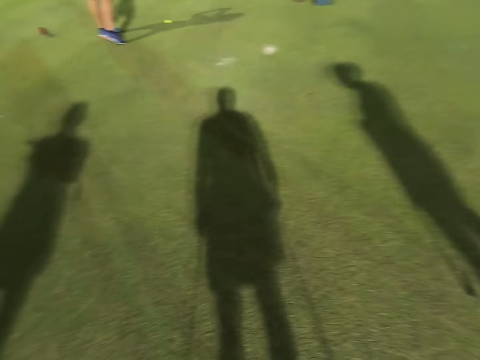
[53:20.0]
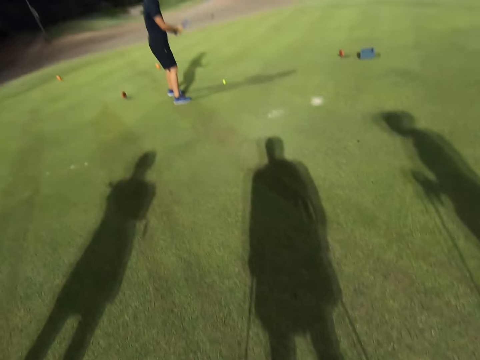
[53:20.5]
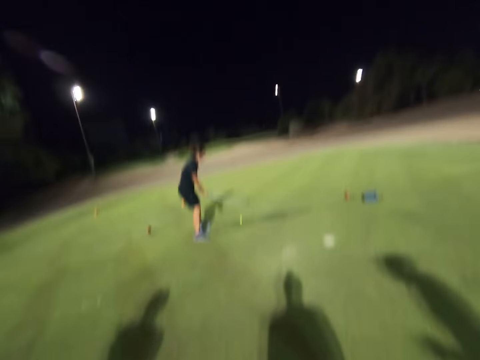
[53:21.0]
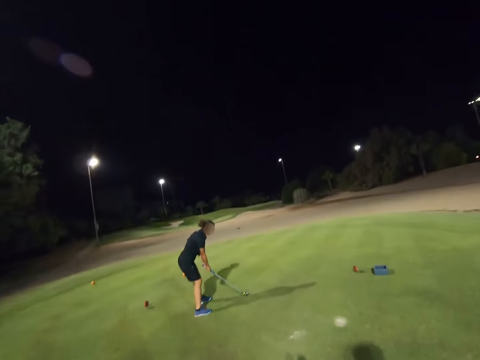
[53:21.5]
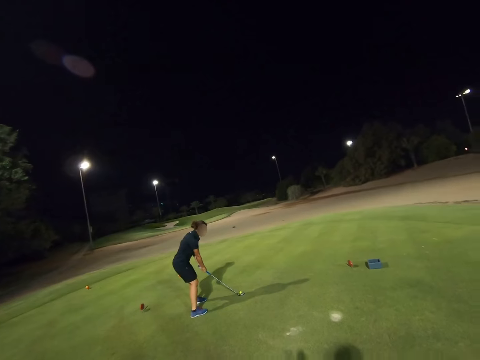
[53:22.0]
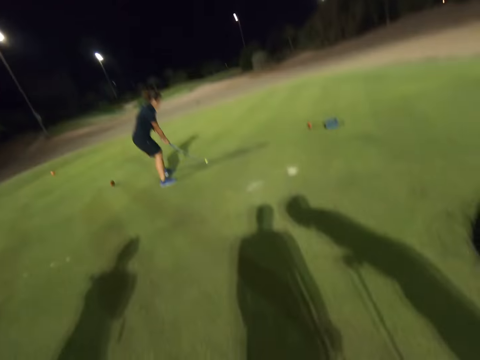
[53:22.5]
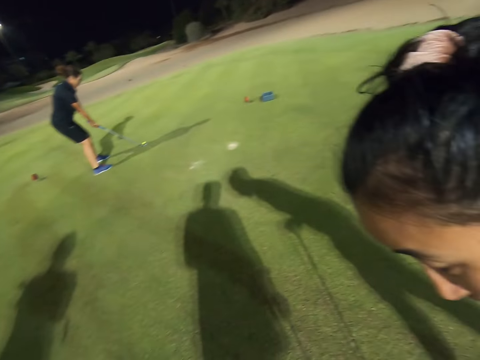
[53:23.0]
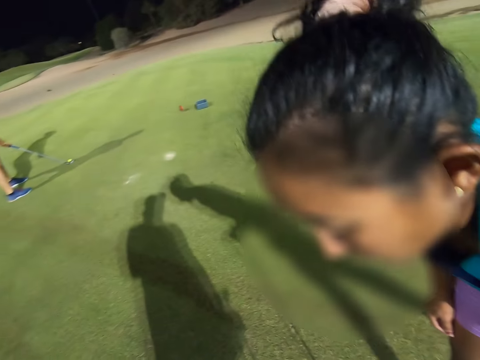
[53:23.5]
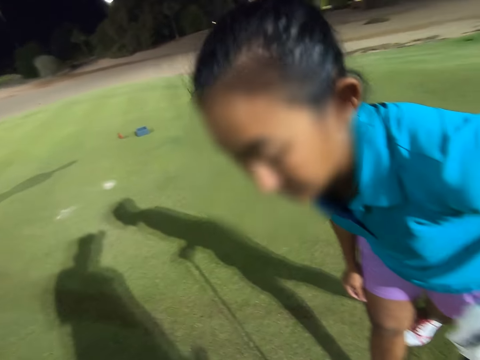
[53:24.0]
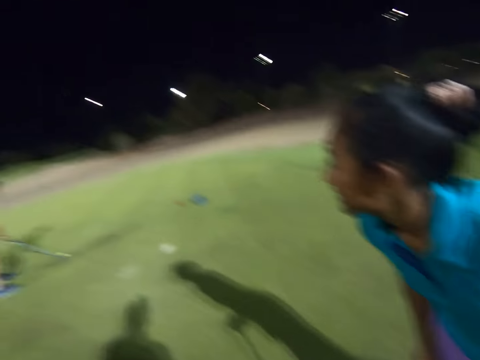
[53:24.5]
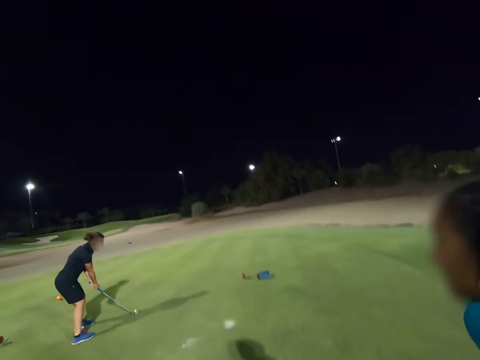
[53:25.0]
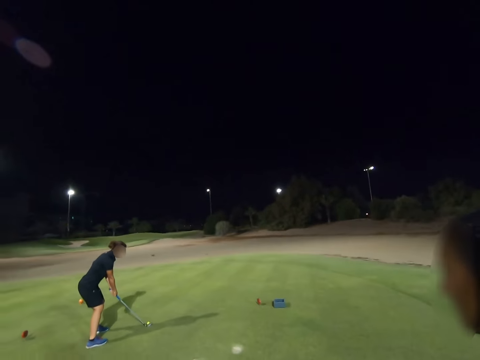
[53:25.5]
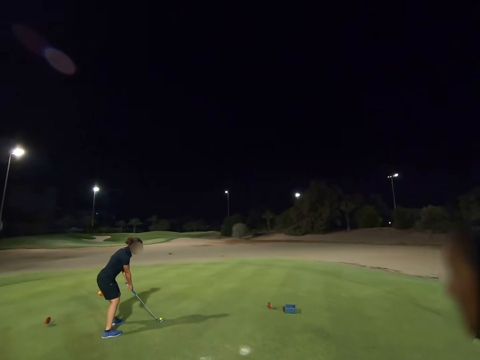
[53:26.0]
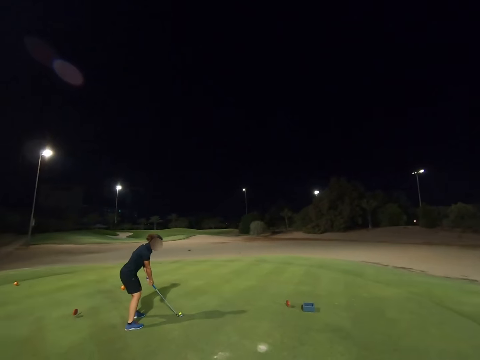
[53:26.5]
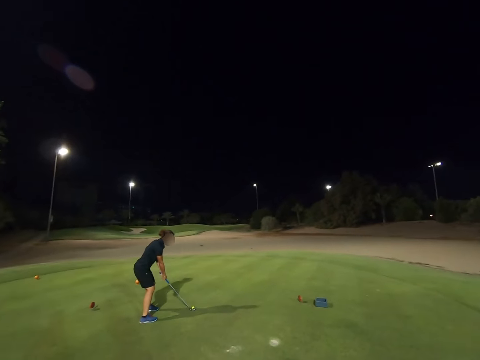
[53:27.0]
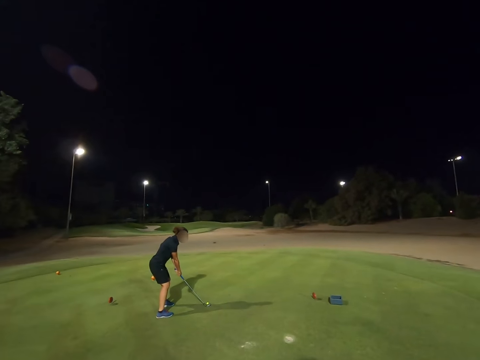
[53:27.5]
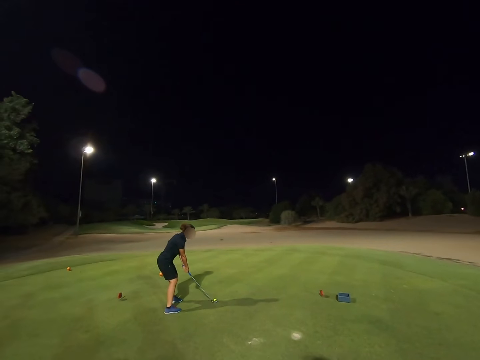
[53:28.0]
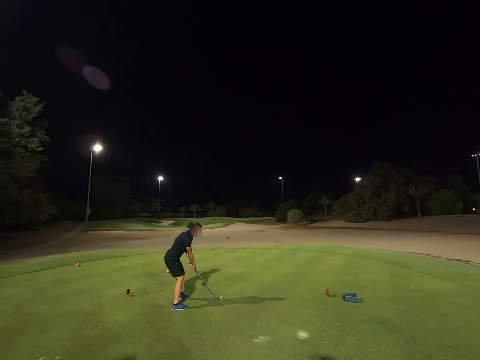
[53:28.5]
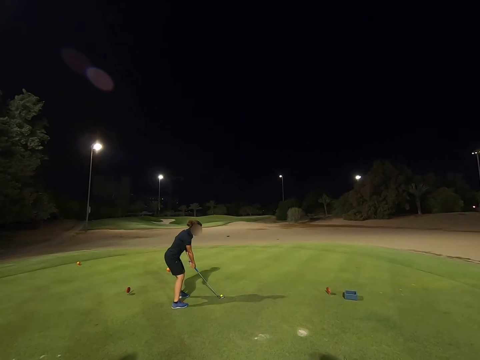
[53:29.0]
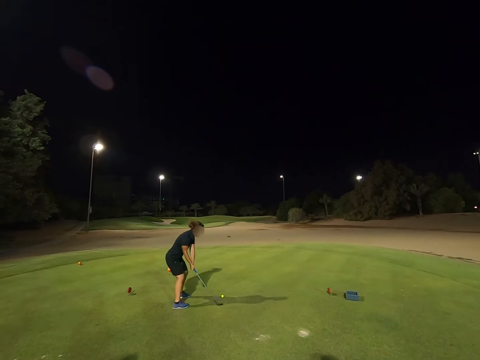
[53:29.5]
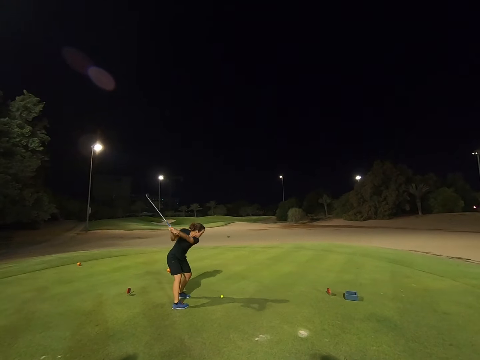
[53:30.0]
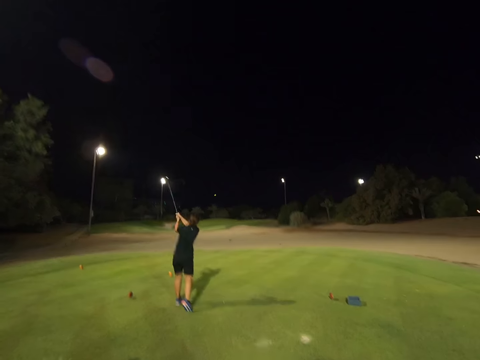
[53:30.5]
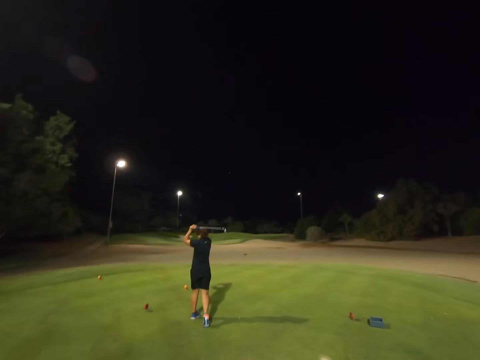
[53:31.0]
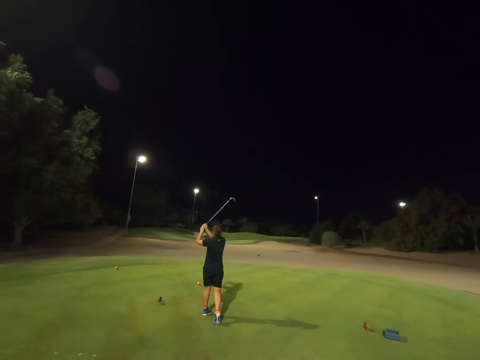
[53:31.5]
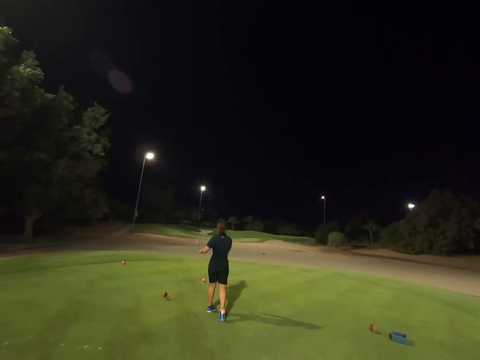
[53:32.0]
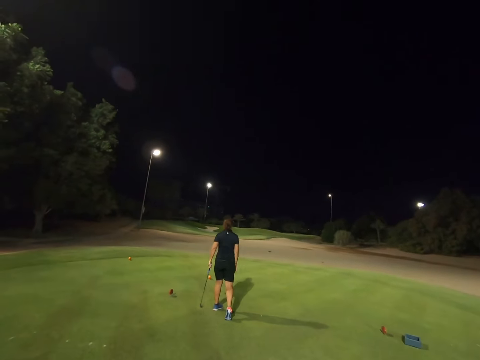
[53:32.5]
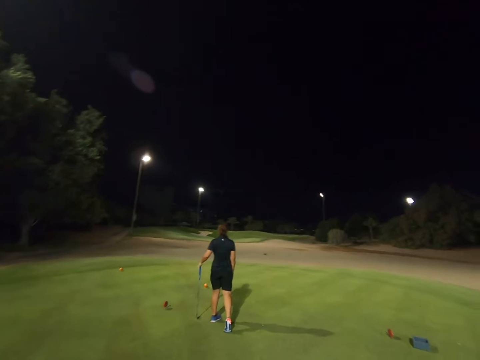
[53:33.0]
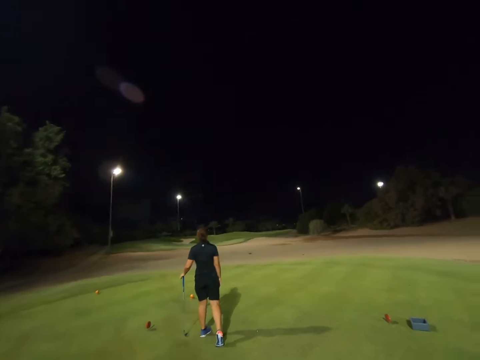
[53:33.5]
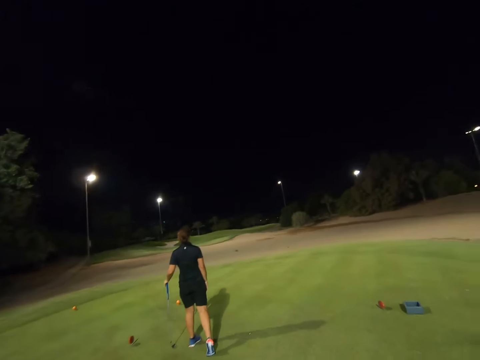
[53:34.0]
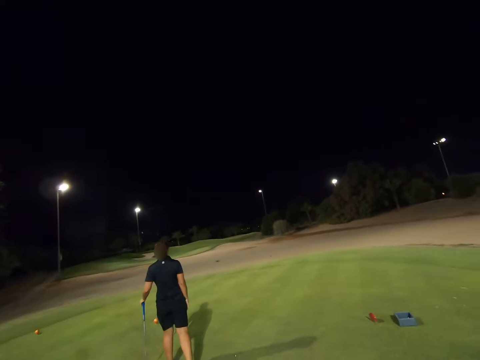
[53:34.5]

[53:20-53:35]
A woman sways the stick. The woman holds the stick in position and hits the ball.

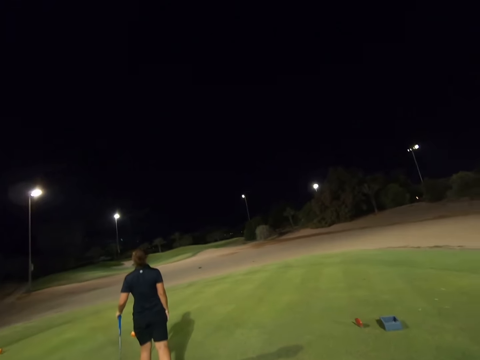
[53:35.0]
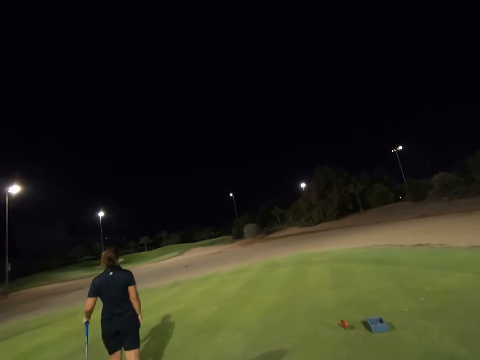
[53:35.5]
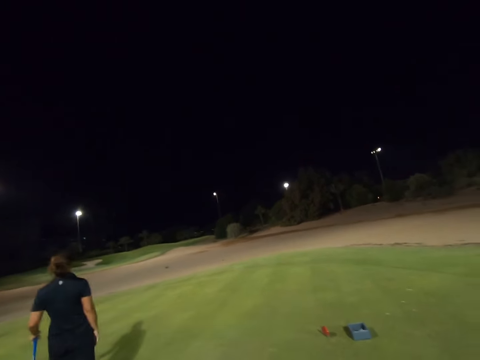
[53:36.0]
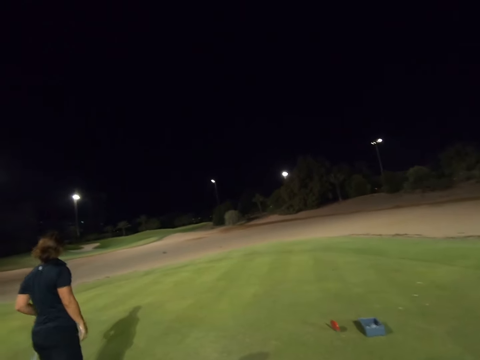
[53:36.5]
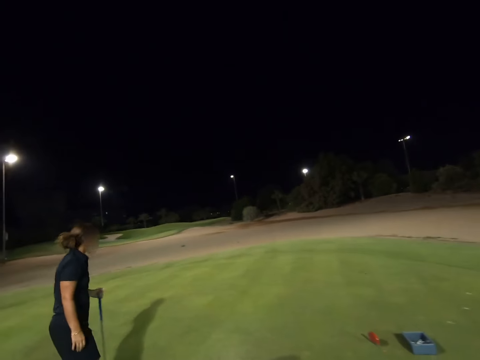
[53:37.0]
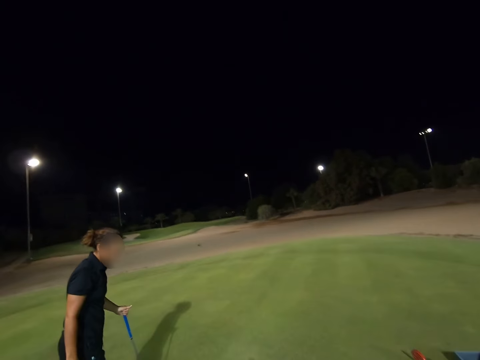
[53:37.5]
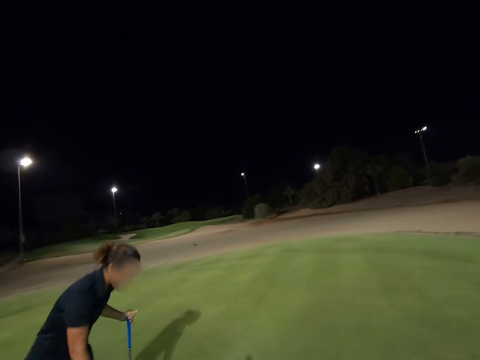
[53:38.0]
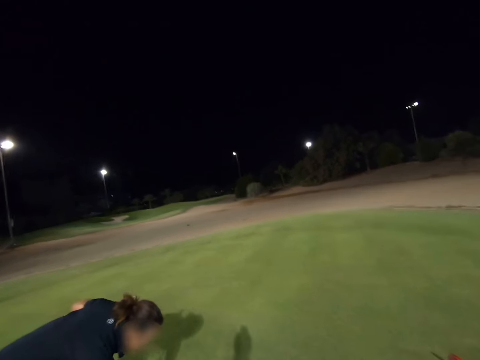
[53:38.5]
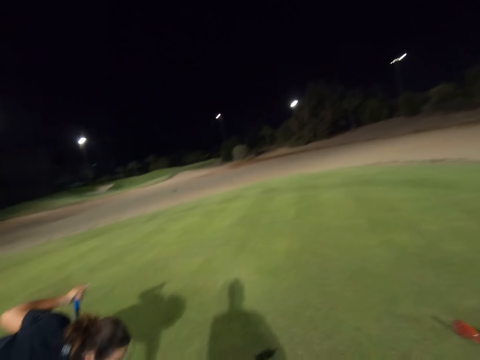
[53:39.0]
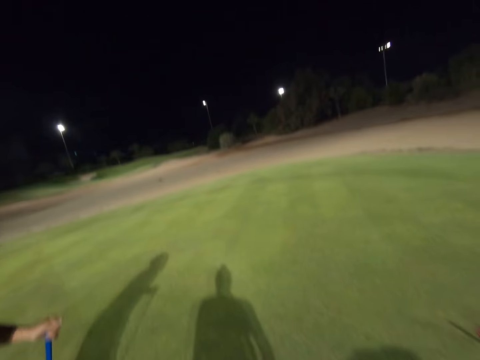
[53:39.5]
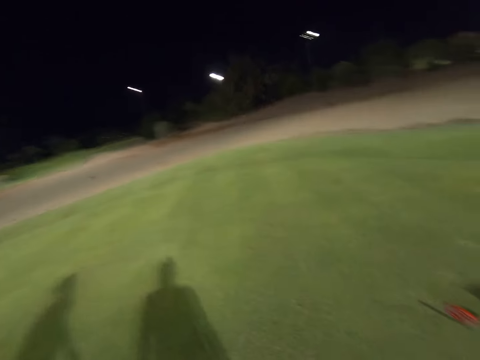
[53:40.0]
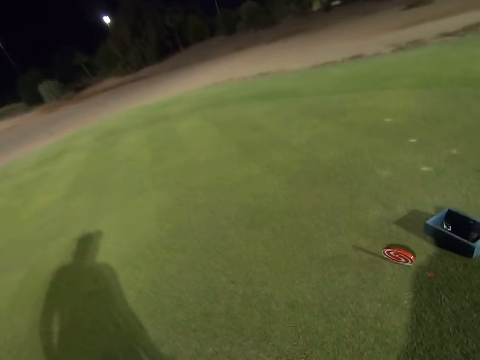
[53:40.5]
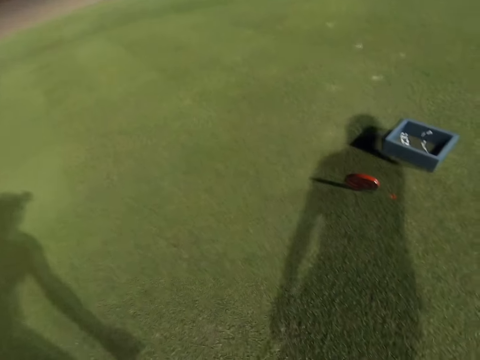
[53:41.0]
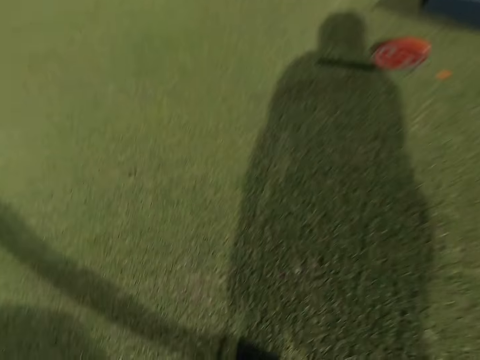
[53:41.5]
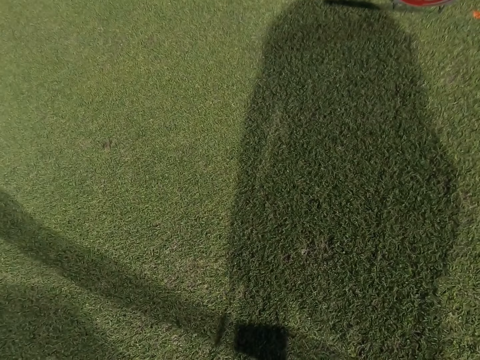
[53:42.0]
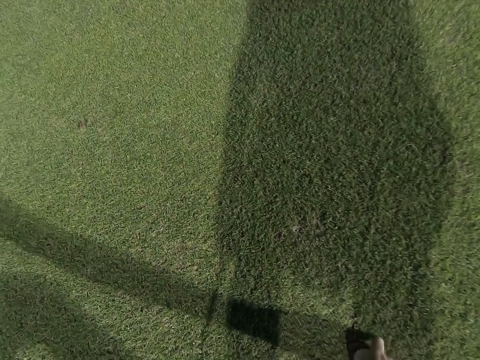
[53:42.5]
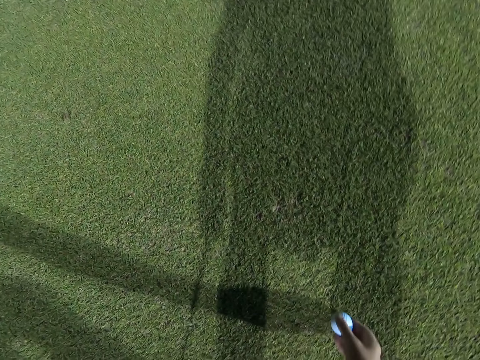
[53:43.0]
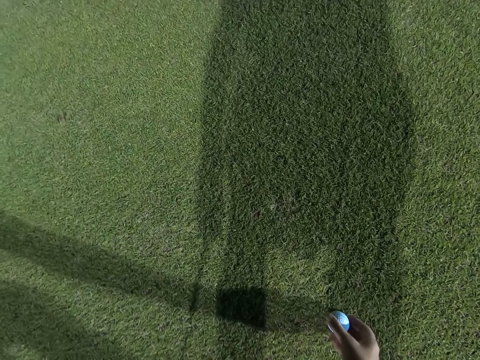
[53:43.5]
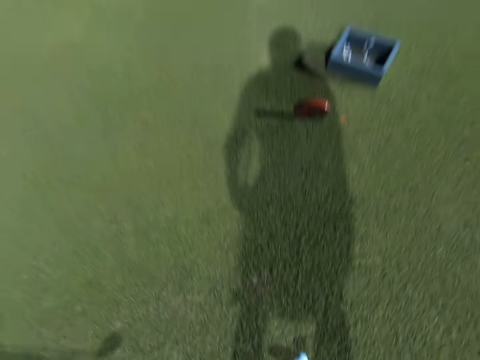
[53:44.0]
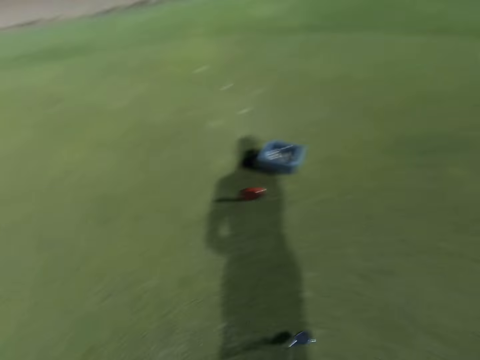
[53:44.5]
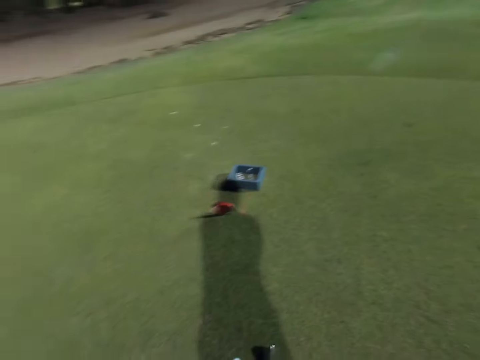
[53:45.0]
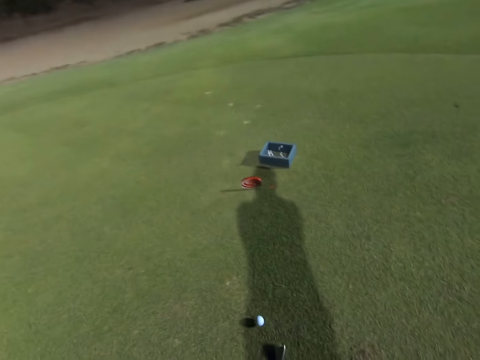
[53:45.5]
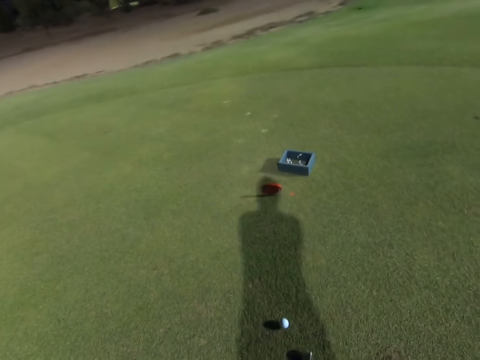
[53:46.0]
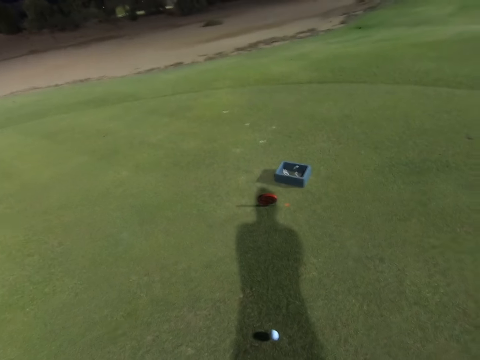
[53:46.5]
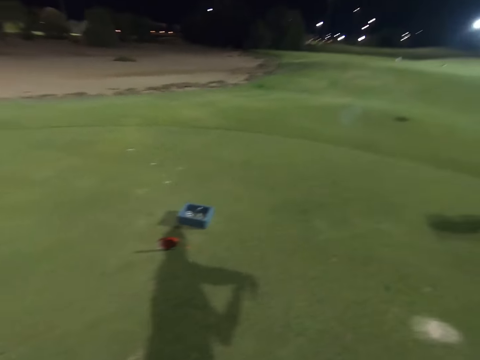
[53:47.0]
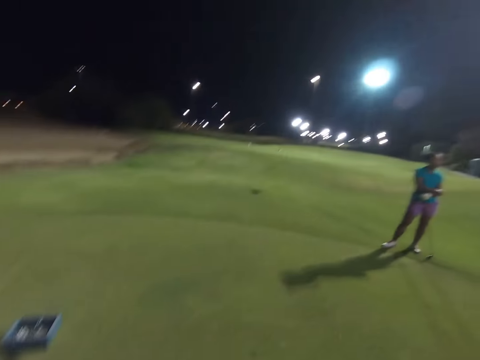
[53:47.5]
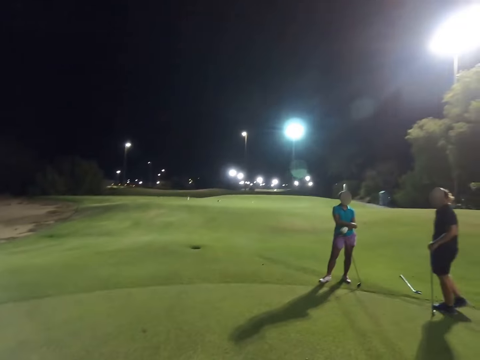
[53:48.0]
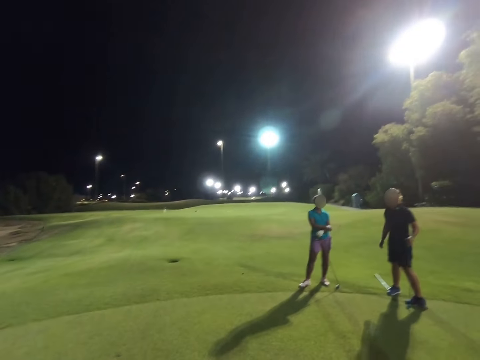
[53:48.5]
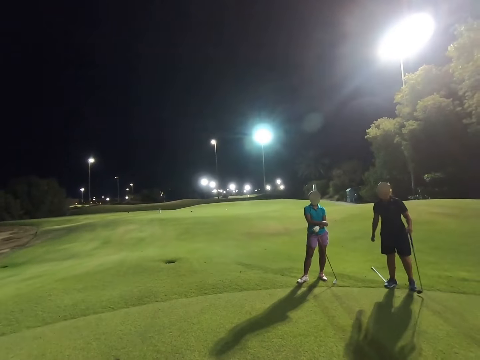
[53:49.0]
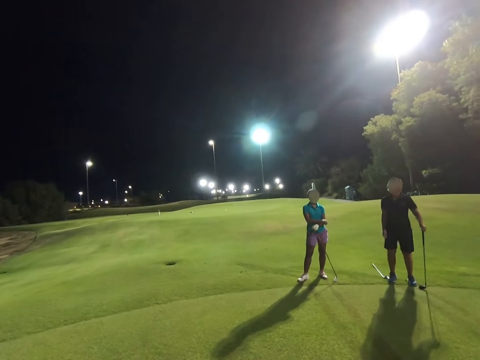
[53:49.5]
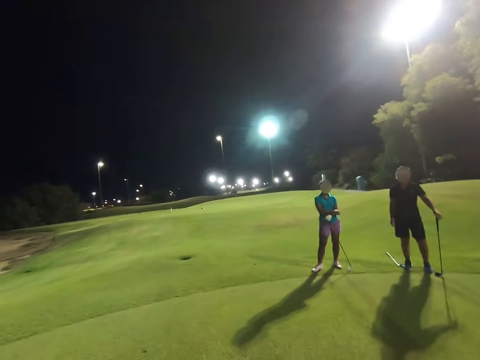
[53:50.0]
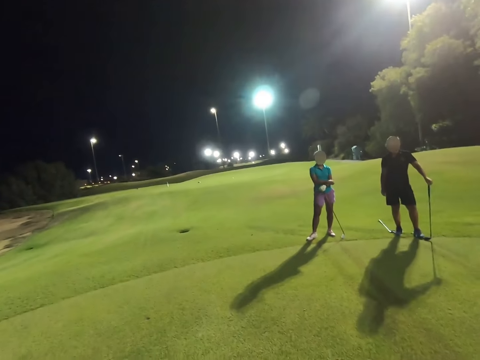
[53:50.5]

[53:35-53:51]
The camera wearer puts the golf ball on the ground. They stare around the field.
